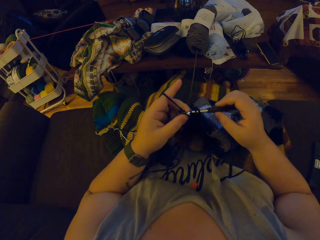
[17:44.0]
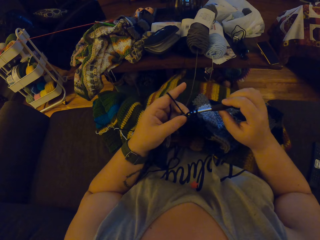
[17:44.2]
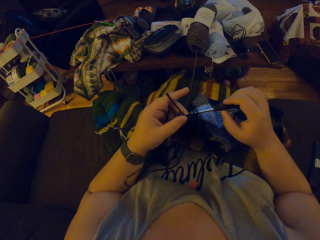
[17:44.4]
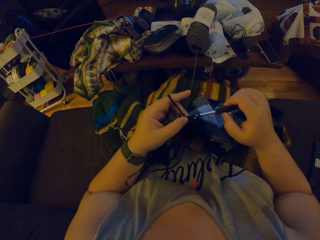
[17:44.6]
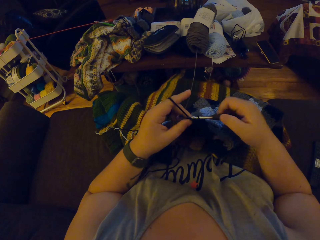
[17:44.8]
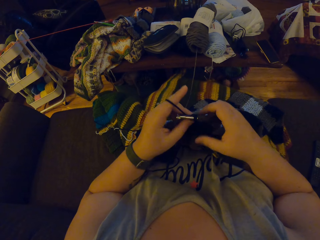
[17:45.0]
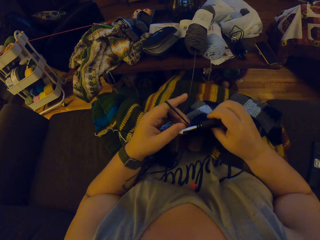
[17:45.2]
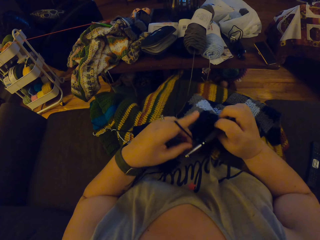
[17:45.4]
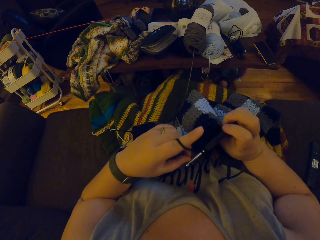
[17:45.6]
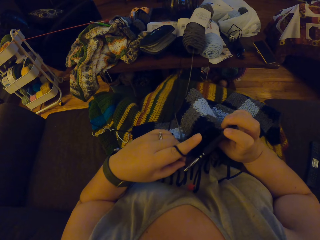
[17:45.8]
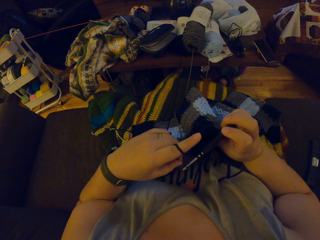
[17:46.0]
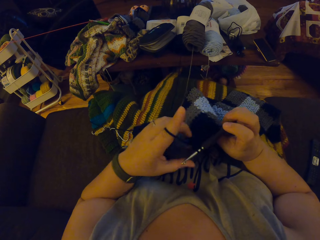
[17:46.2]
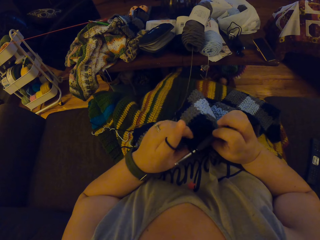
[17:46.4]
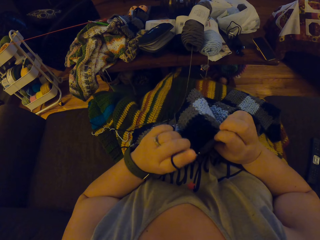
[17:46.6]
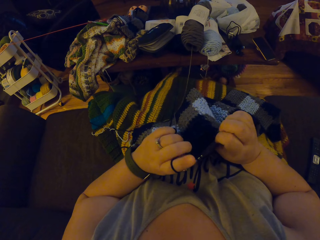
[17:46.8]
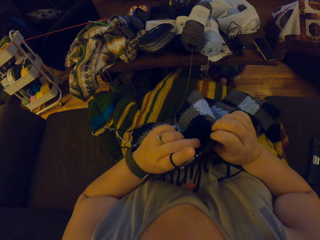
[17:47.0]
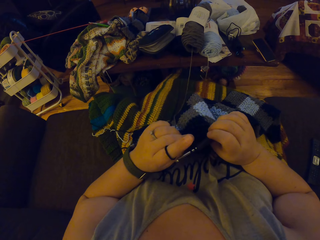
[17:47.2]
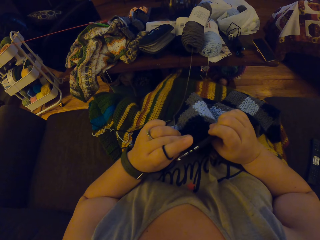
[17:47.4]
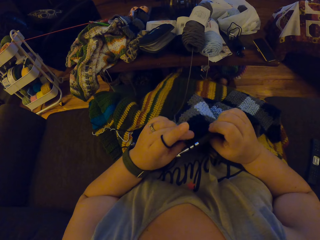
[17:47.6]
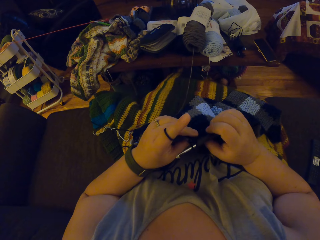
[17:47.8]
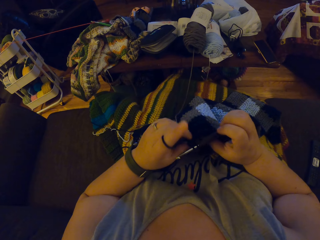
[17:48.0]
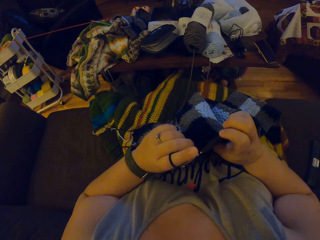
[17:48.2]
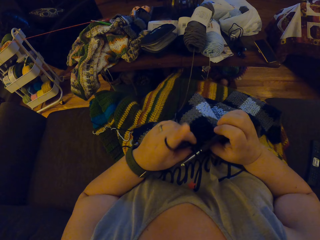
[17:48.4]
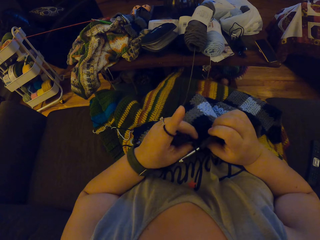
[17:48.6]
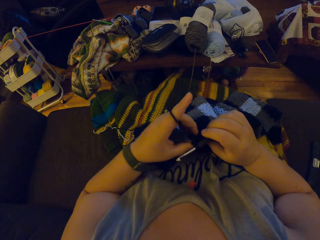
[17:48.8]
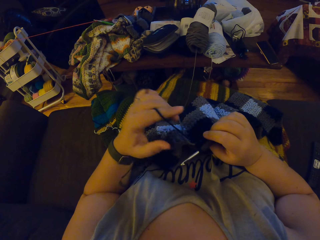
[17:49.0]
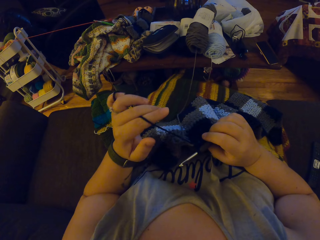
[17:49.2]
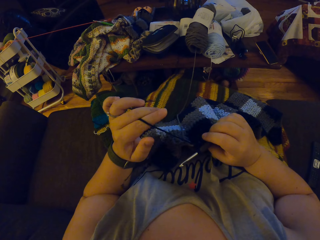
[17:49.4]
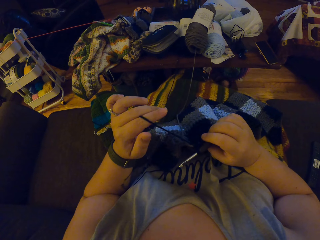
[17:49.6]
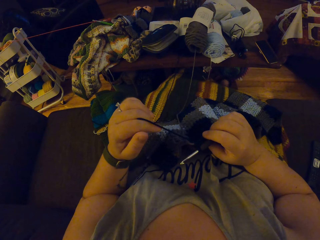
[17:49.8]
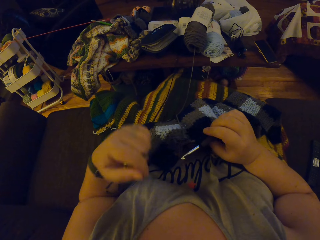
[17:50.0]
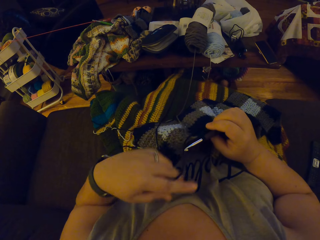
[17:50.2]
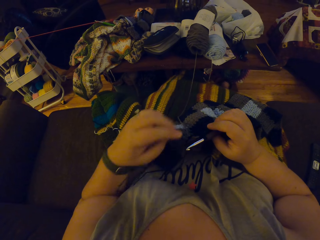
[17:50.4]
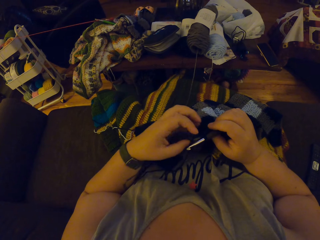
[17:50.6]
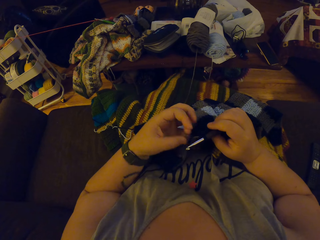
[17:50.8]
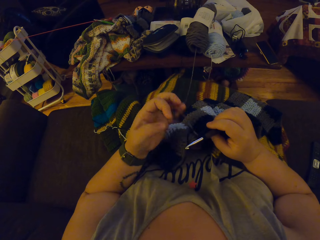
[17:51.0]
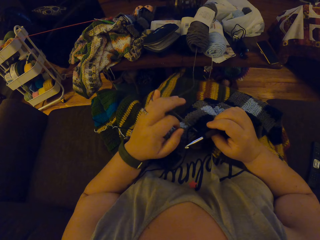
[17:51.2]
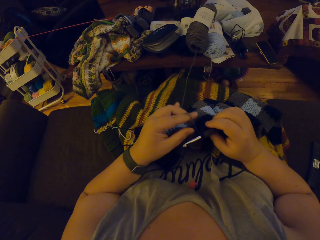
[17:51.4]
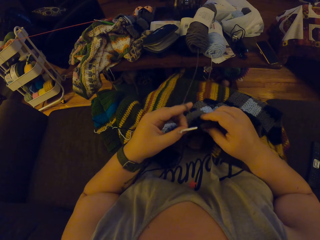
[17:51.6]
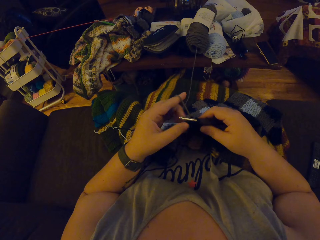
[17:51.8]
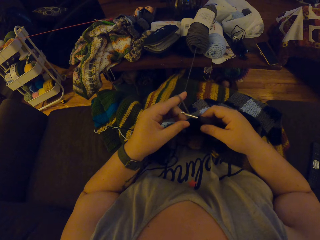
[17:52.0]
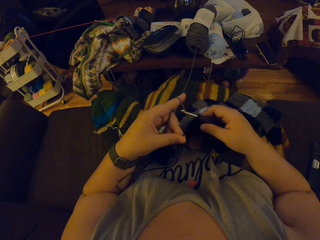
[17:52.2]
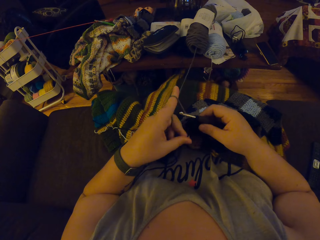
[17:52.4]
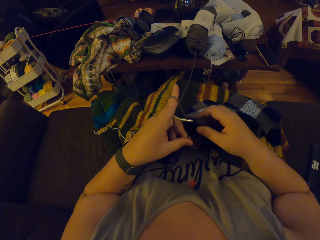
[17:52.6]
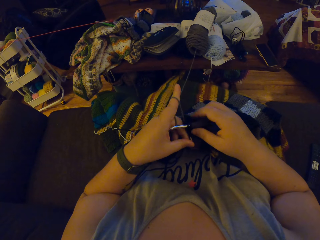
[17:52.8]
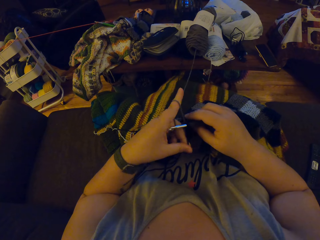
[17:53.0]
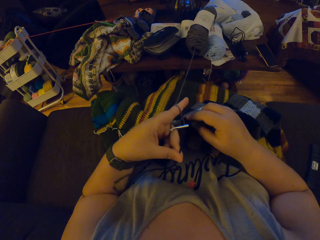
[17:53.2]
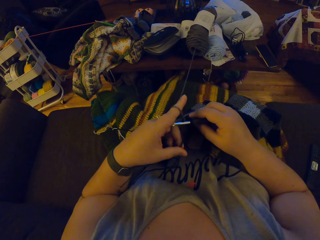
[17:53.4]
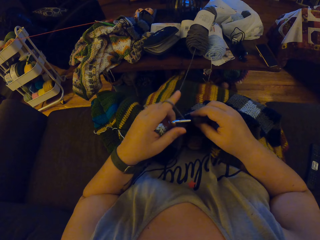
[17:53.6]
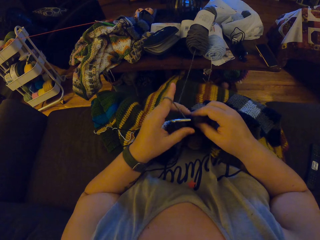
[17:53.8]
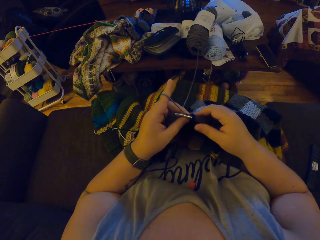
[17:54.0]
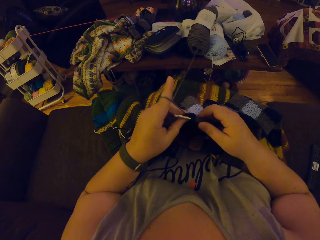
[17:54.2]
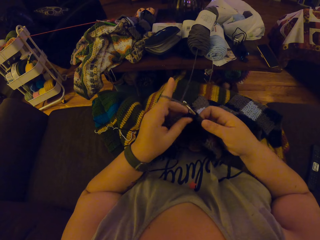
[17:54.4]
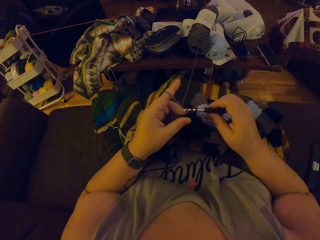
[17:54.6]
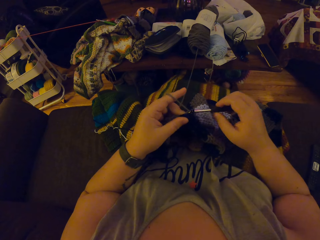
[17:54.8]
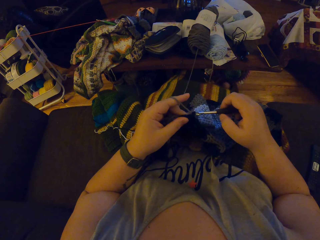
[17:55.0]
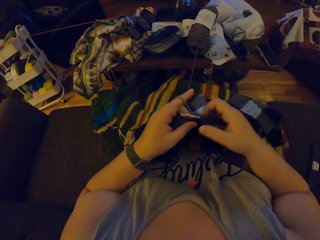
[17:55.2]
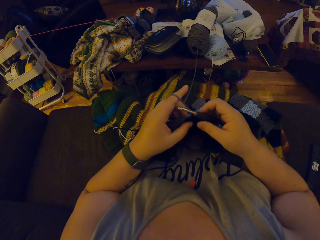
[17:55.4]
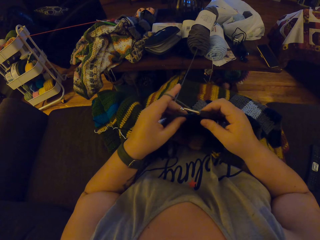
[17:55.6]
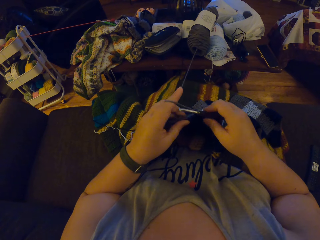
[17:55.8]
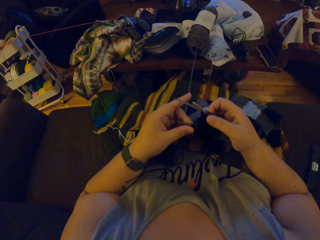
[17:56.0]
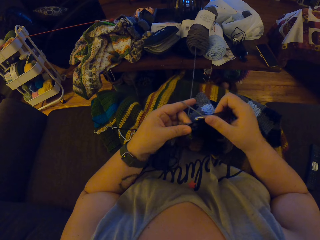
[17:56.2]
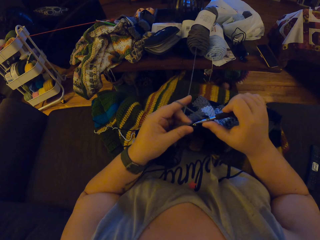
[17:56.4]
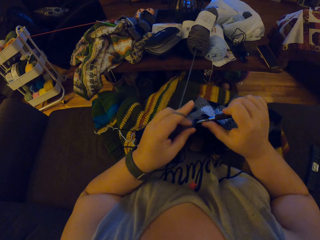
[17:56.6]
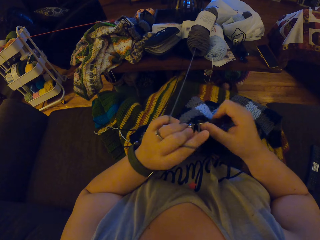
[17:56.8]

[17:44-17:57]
The camera wearer turns the cloth. They knit the cloth. They stretch the crochet wool on the left hand. They knit the cloth.

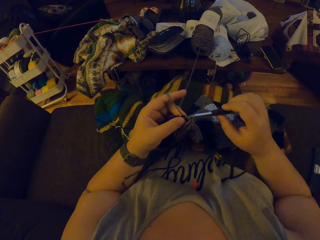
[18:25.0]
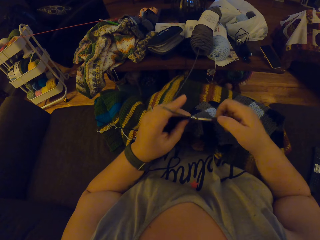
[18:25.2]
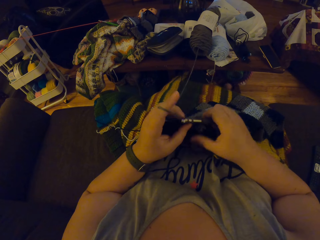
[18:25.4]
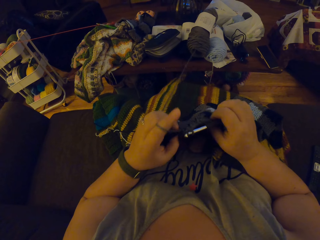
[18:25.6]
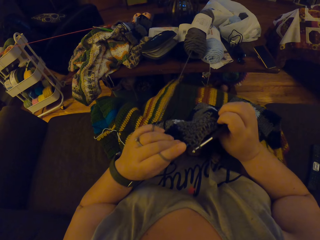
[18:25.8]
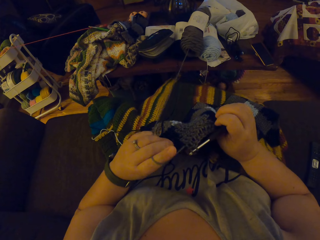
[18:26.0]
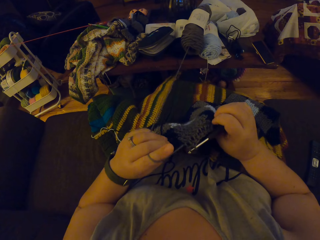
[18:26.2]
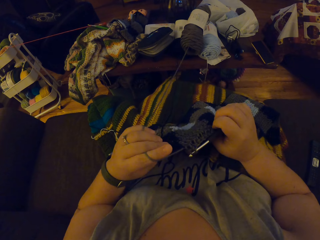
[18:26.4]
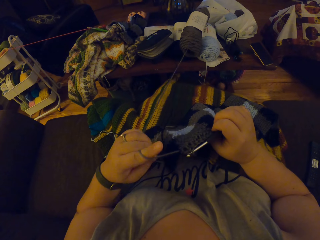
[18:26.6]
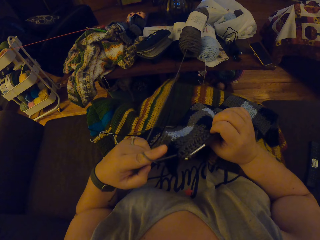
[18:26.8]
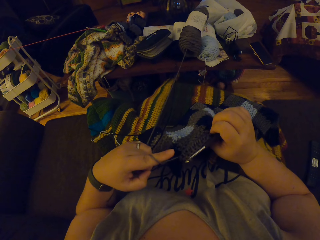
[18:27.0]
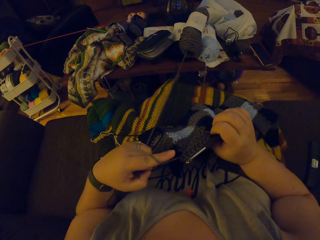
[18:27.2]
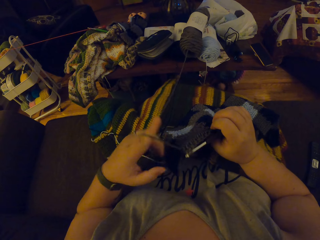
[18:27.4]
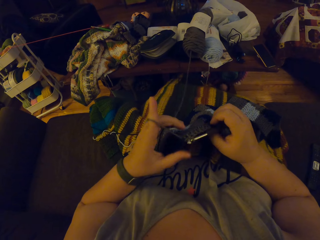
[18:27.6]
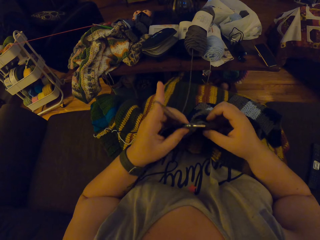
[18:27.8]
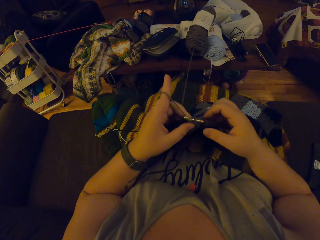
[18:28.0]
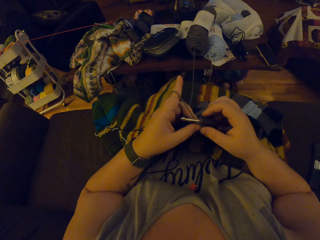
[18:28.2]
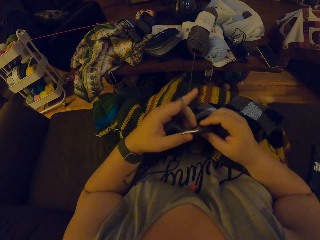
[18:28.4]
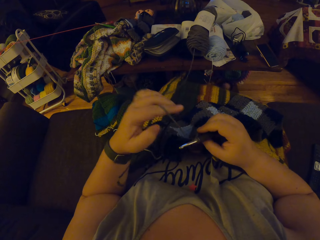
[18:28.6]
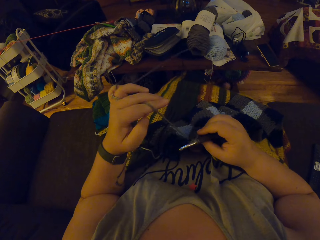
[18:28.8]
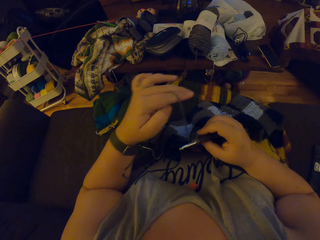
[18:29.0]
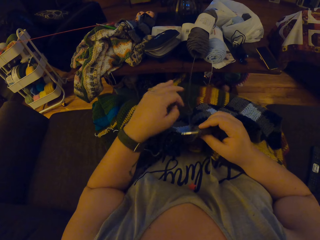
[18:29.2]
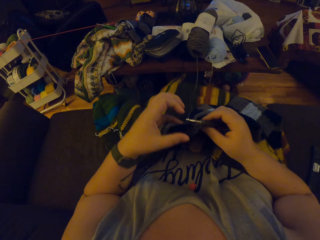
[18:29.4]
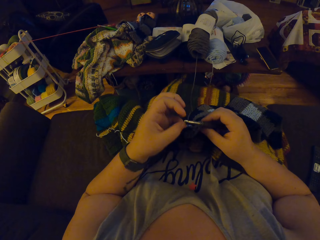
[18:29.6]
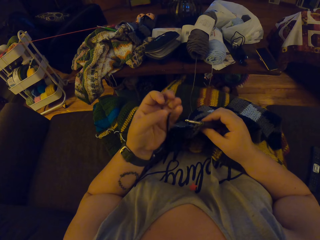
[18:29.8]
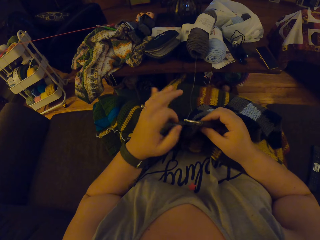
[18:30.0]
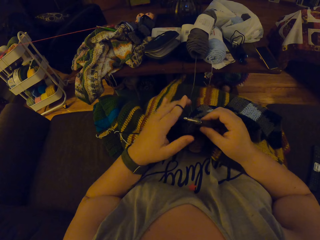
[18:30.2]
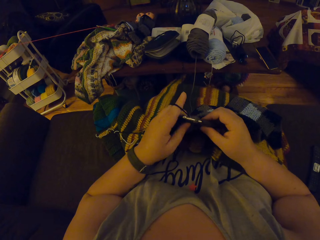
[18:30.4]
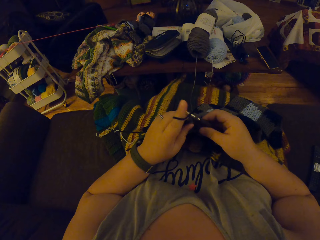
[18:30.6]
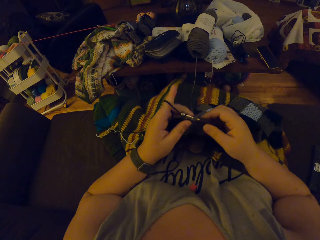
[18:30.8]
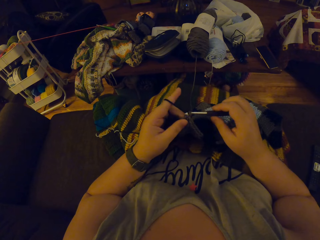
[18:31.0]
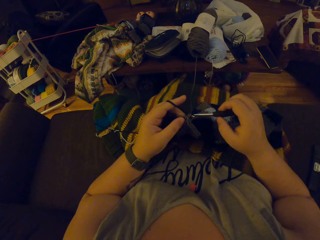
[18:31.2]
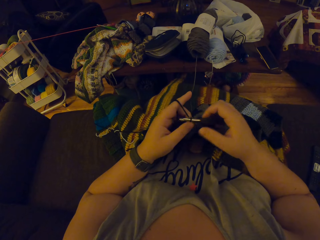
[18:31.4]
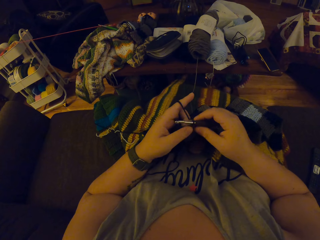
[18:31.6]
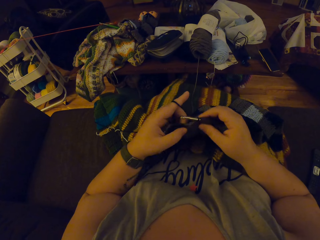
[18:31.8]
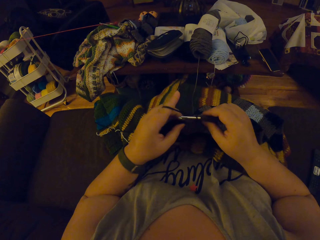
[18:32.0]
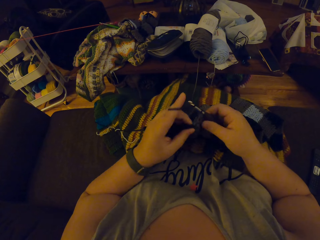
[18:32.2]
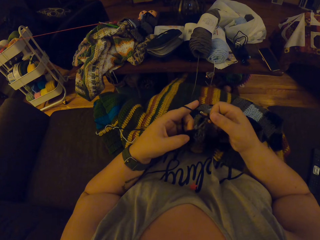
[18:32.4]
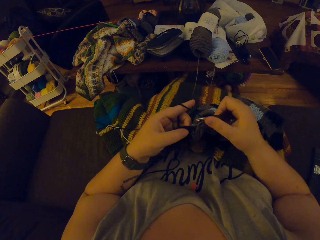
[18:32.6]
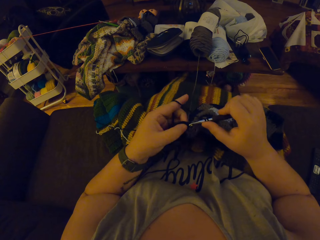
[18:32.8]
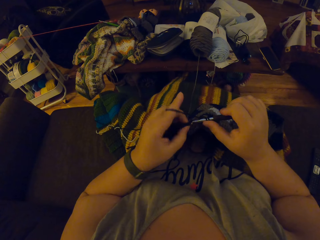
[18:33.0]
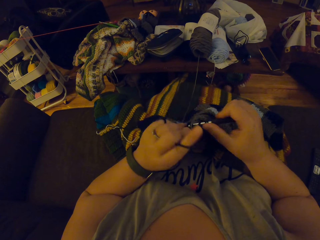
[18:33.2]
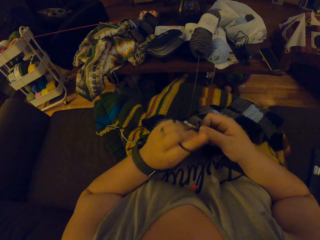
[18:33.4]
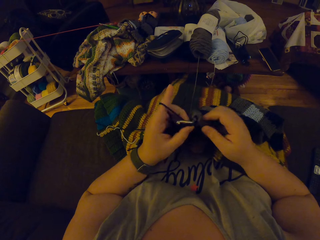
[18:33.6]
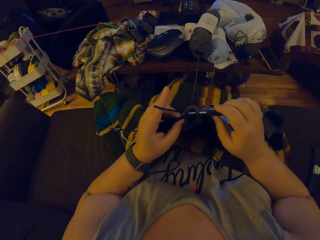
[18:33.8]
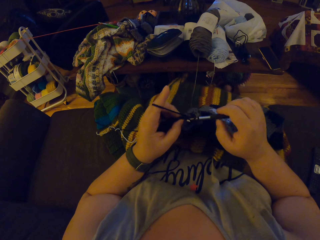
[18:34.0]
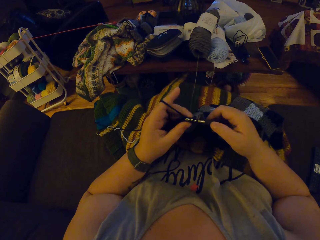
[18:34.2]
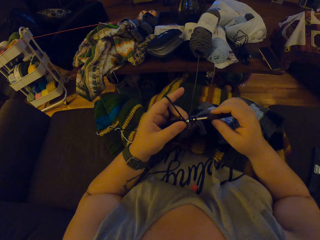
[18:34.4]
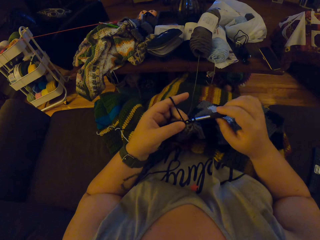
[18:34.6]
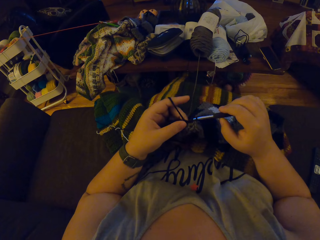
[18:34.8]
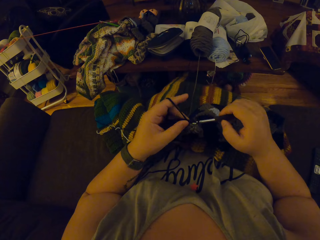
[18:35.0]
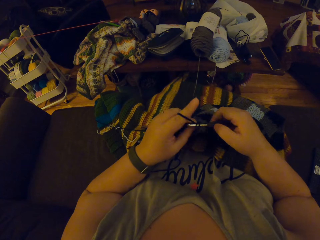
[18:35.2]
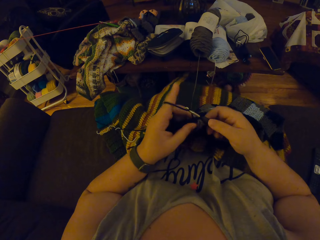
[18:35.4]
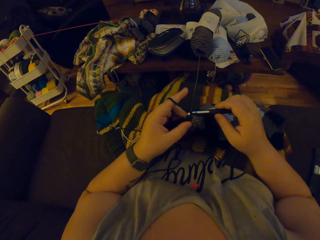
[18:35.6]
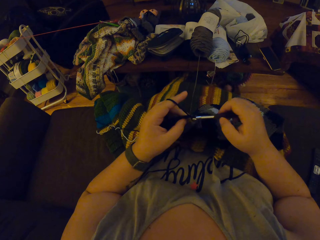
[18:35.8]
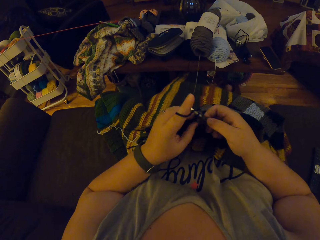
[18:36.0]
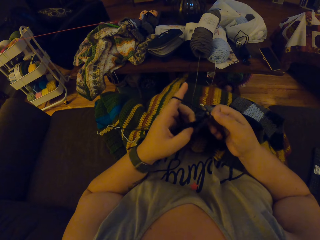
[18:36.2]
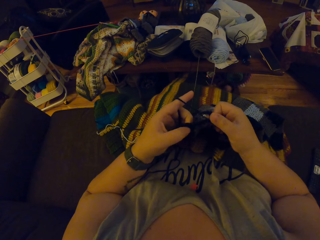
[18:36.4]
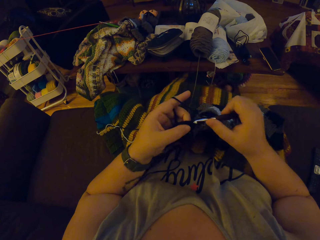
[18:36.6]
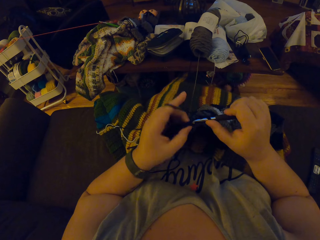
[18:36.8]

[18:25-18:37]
The camera wearer looks at the garment. They pull the yarn. They drop the gray yarn. They pick up the black yarn. They crochet the garment using a hook and the black yarn.
